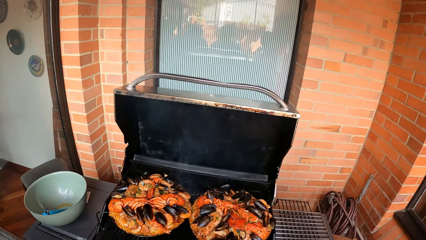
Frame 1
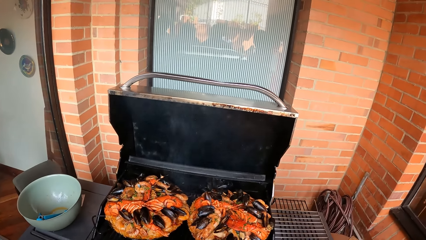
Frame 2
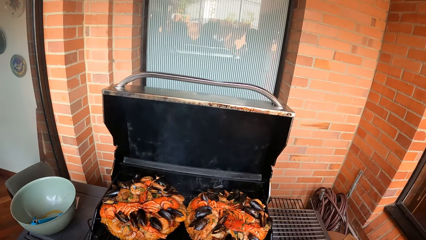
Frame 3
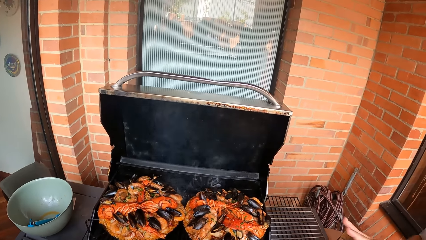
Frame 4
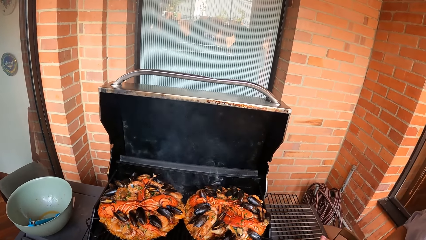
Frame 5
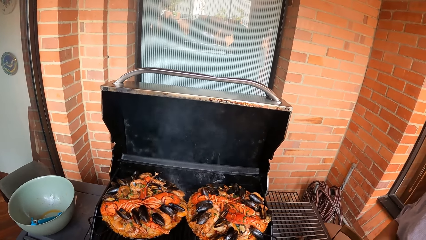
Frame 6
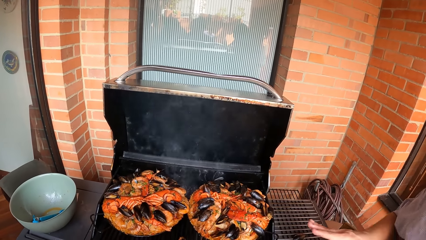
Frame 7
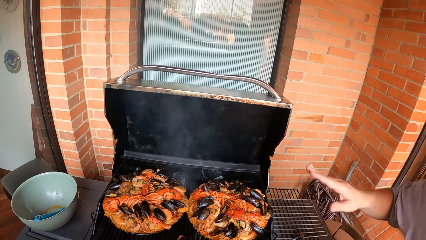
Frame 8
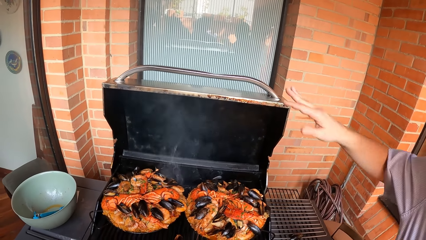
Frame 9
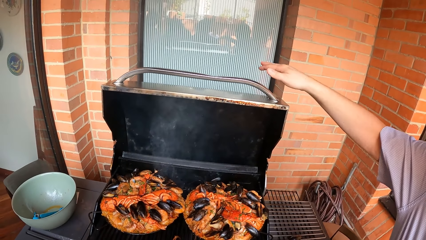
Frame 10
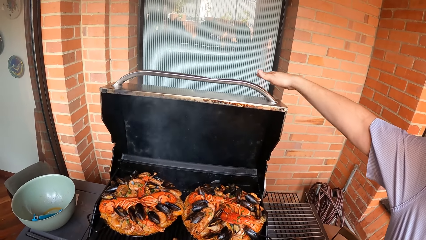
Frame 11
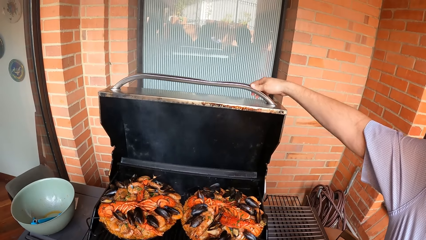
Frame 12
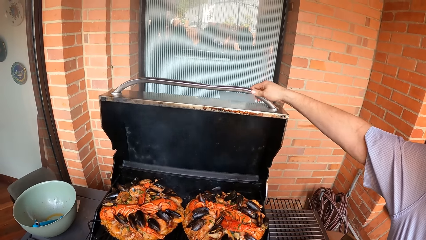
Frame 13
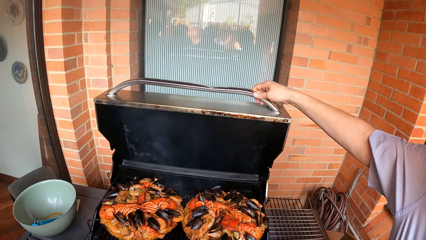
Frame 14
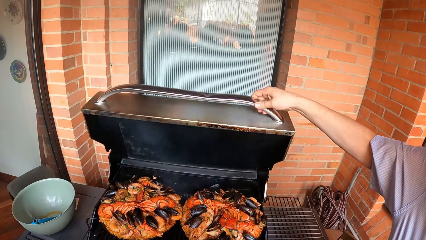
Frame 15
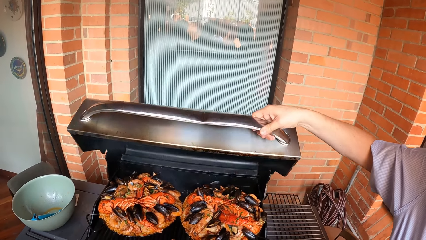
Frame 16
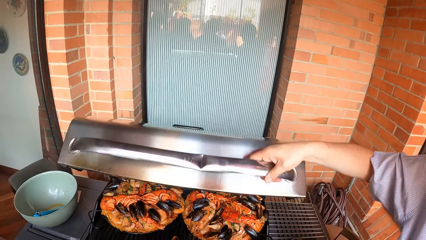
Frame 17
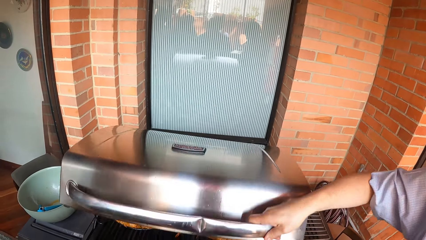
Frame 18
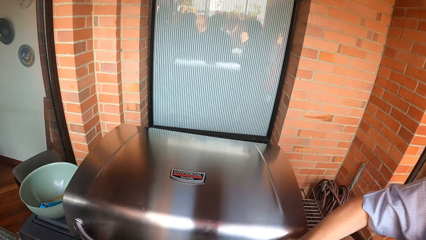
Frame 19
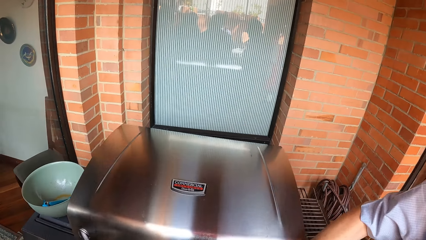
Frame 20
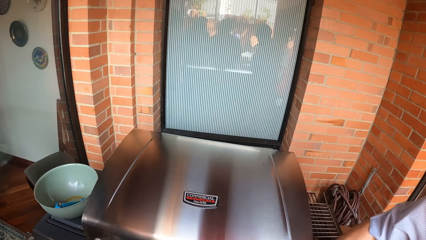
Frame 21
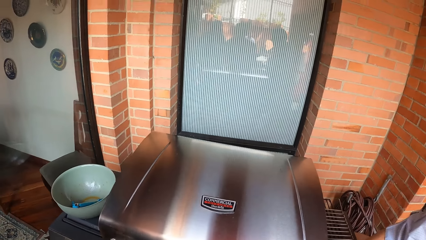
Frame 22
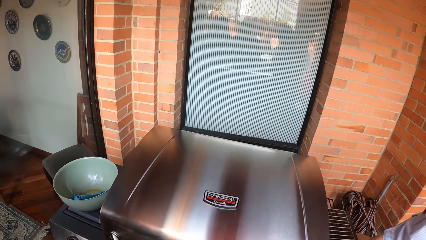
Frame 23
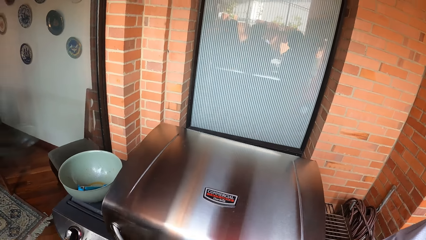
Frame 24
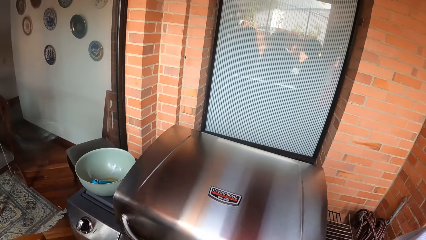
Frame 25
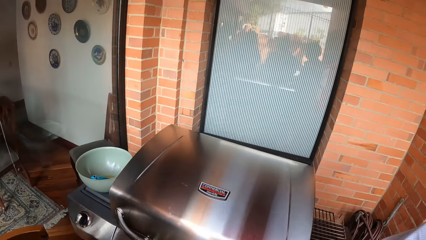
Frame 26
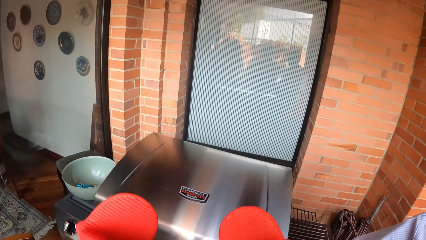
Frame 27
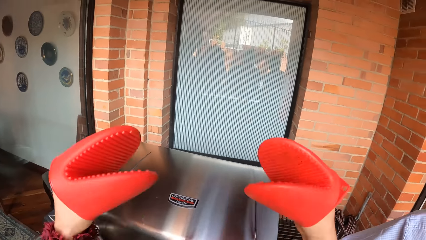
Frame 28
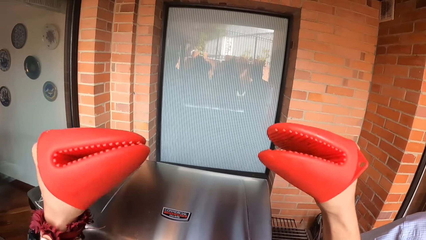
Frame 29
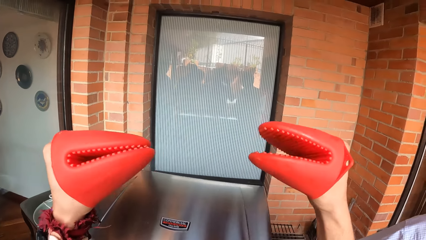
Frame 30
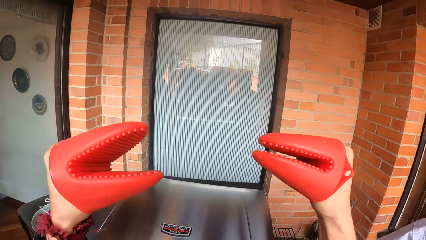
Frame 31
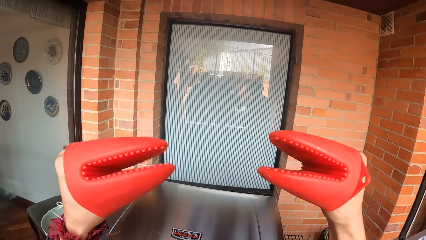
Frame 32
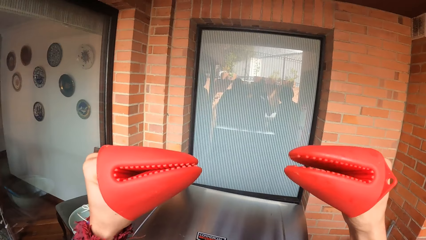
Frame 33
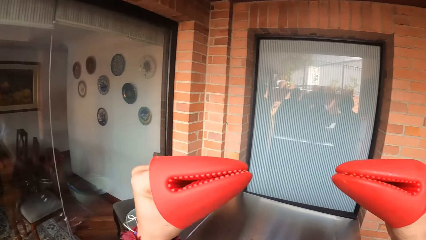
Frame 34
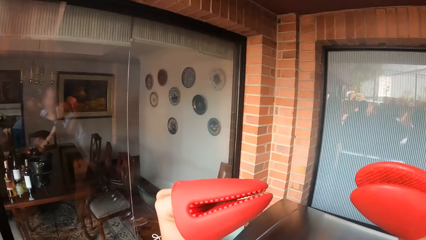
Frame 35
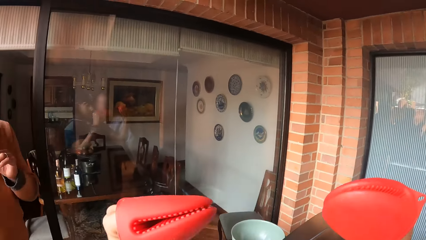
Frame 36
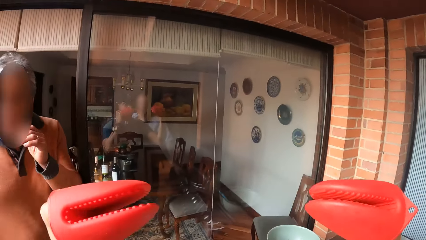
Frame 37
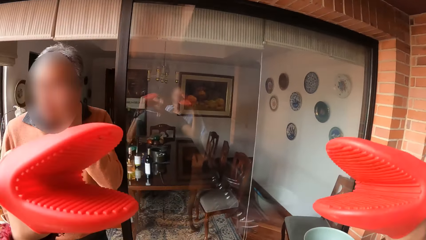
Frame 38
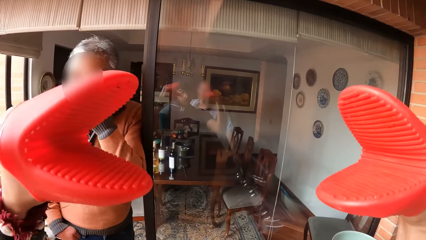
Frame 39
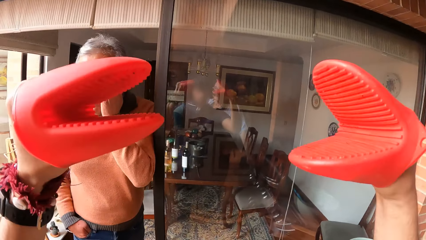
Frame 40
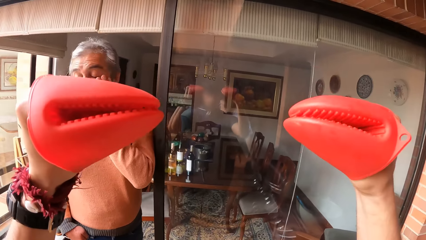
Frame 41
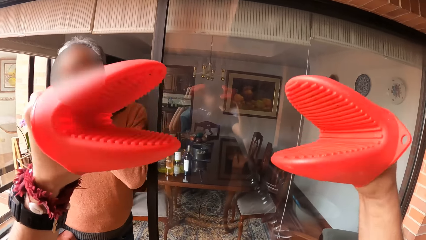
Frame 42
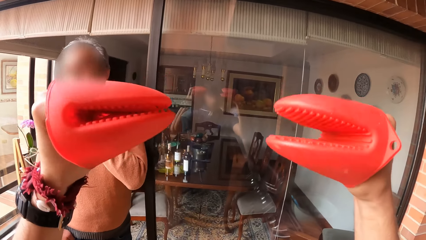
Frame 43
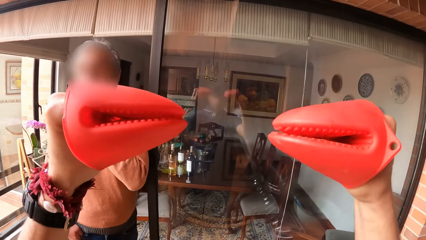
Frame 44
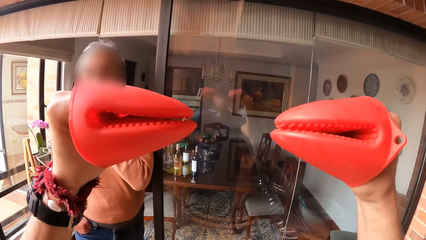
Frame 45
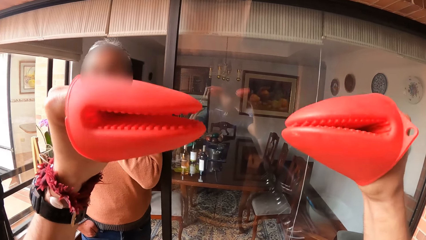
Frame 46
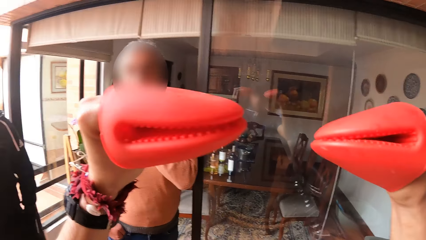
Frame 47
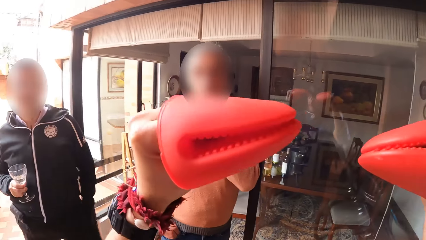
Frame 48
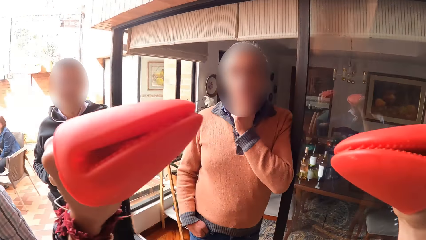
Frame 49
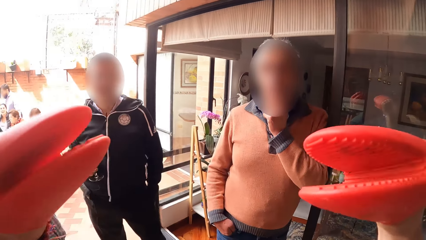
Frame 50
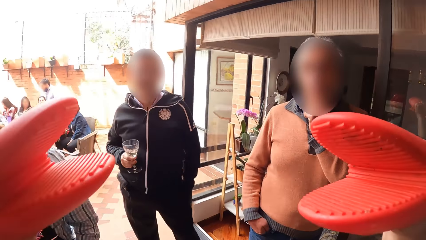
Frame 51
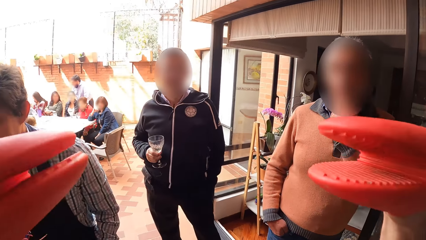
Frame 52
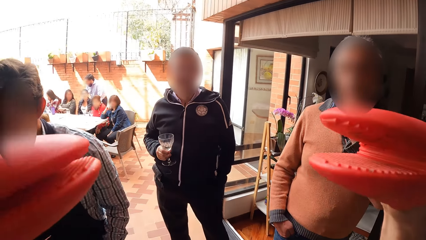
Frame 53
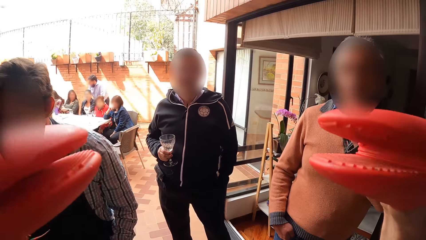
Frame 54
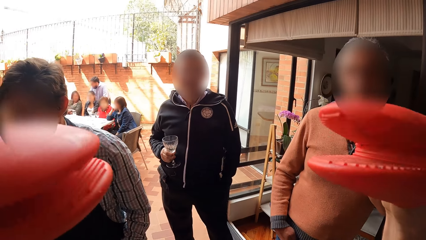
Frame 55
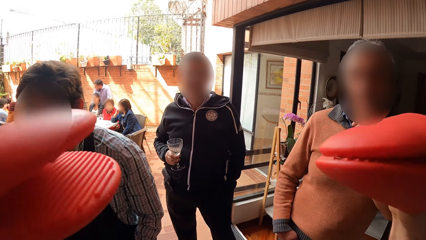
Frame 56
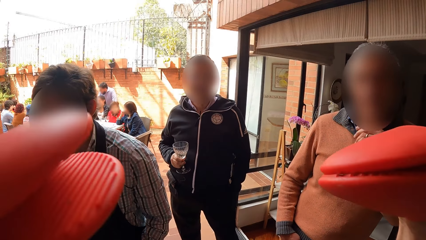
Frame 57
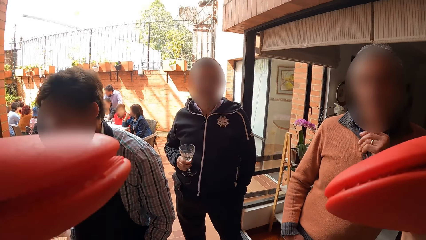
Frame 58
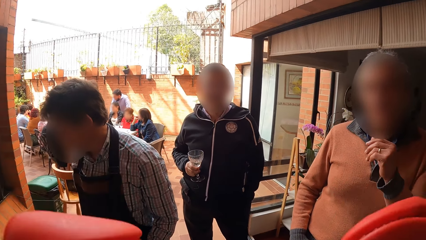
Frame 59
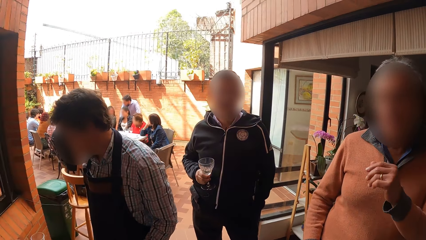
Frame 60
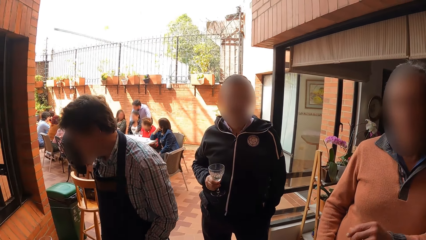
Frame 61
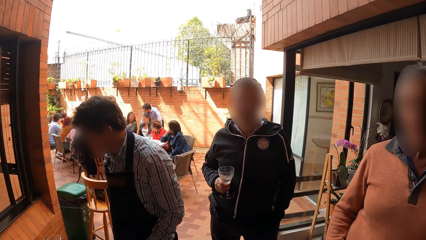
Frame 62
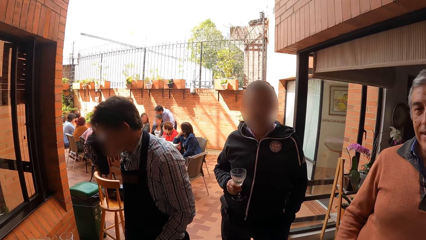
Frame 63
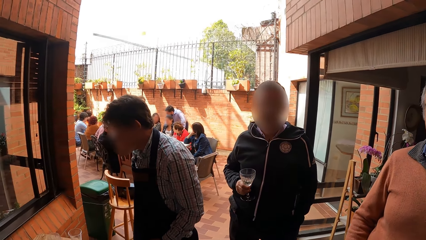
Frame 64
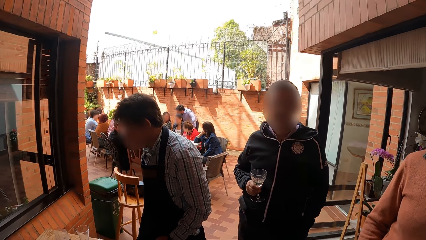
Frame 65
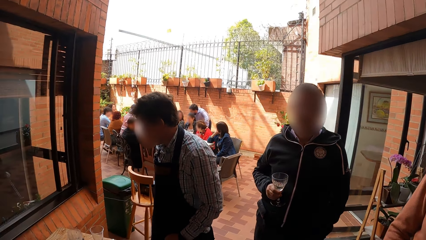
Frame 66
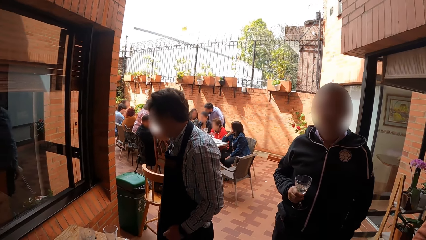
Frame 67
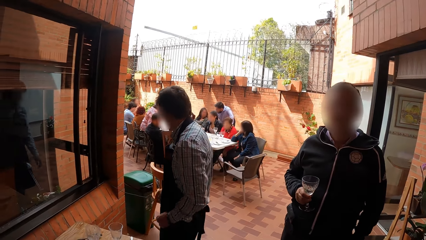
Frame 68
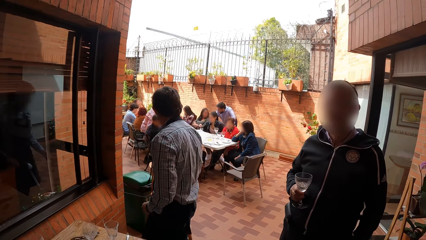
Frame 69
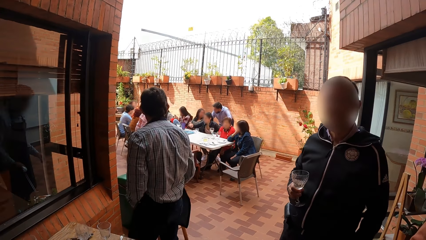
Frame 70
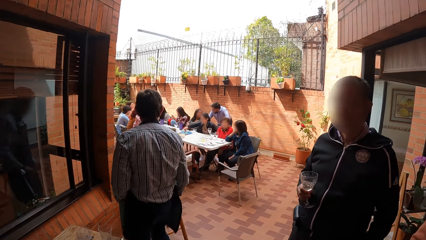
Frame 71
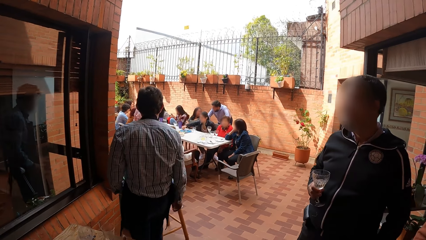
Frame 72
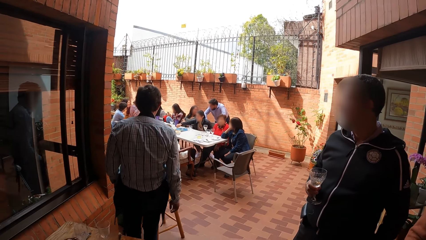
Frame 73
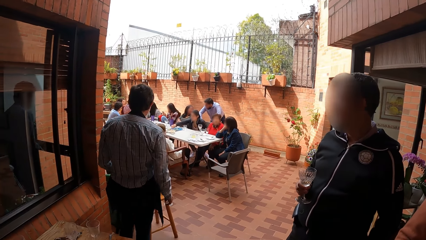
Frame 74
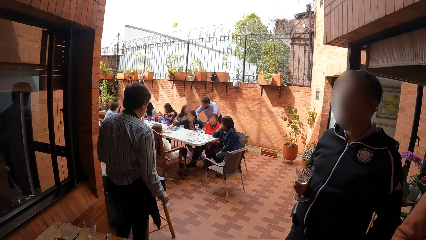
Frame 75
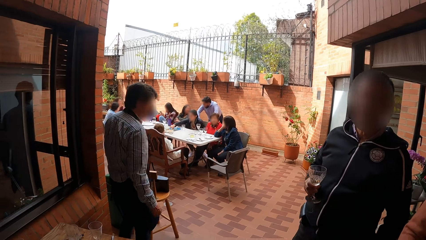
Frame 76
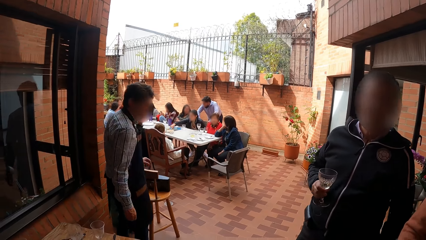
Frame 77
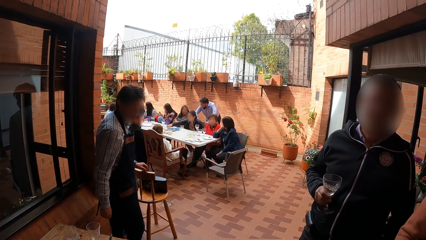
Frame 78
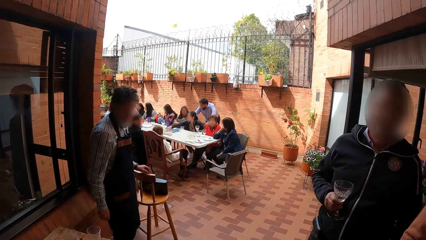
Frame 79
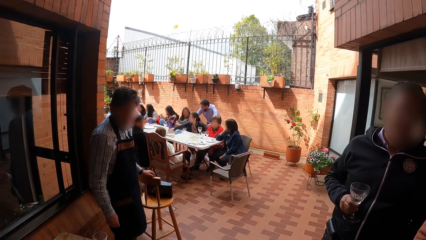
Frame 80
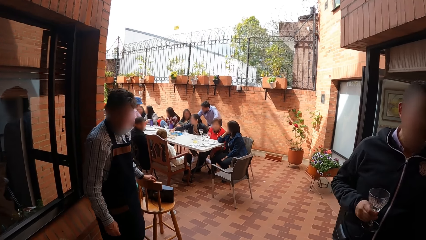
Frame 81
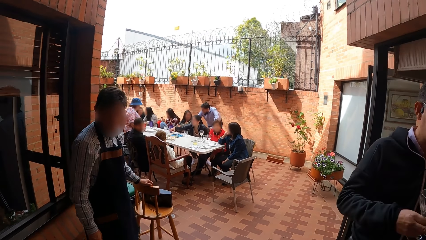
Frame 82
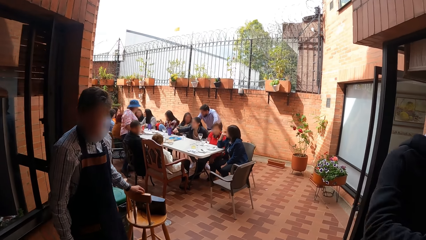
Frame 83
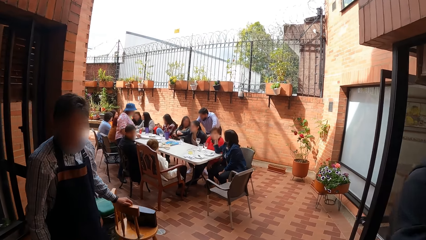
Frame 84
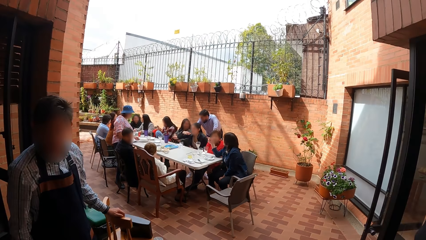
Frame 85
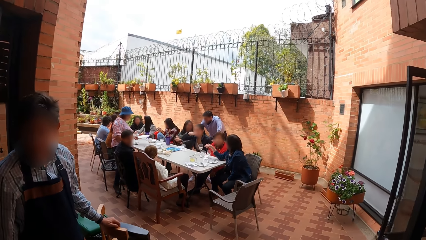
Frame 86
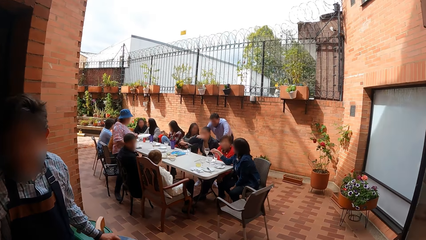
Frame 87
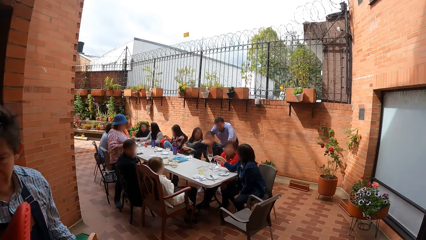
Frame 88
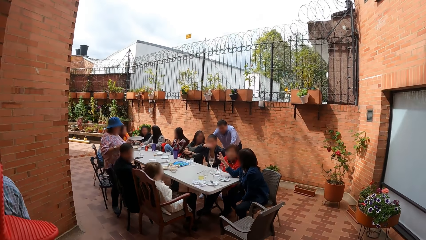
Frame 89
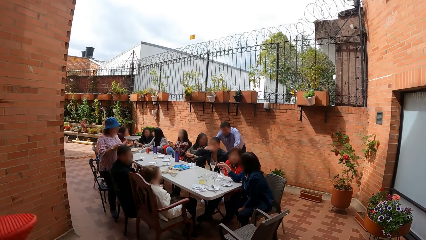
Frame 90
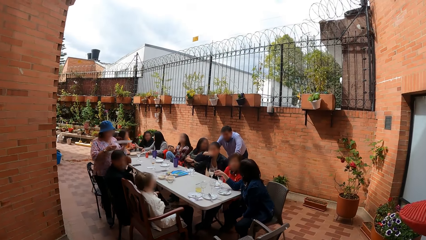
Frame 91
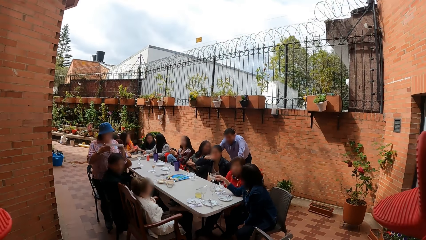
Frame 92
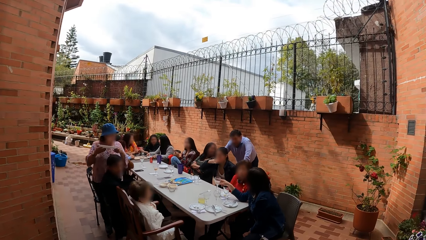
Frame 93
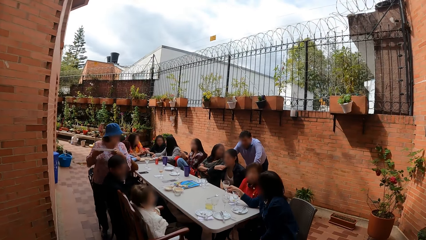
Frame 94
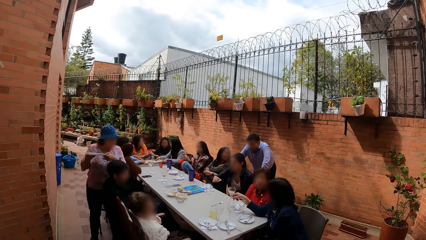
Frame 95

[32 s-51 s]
The man closes the grill with his right hand. The camera wearer gestures with both hands. A woman converses with a man. Another woman operates a cellphone with her right hand. A third woman touches food in a tray on a table with her right hand. Another man places his left hand on a chair. The third woman picks food from the tray with her right hand. A fourth woman lifts a plate on the table with her left hand. The third woman eats the food in her right hand. The camera wearer looks around.
